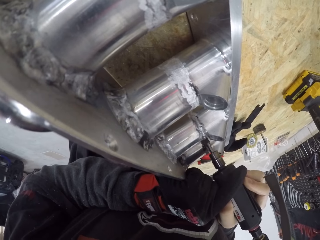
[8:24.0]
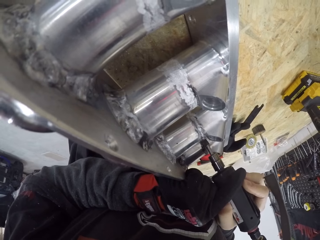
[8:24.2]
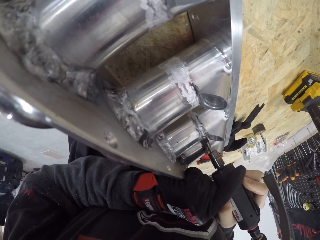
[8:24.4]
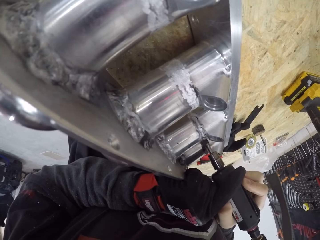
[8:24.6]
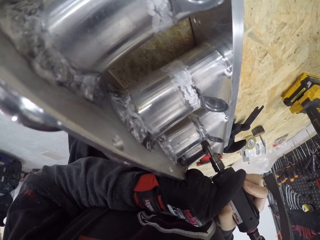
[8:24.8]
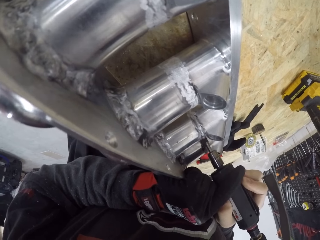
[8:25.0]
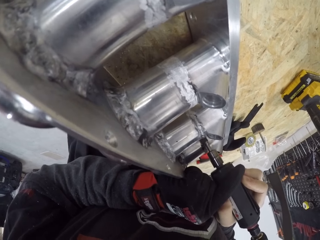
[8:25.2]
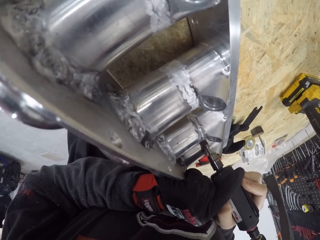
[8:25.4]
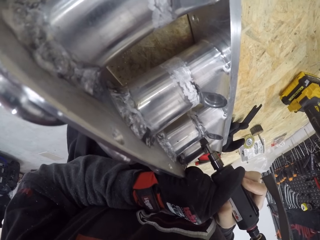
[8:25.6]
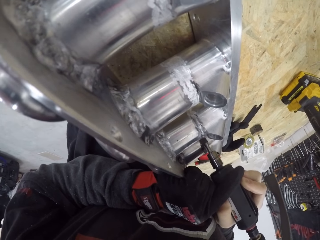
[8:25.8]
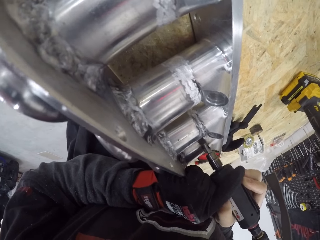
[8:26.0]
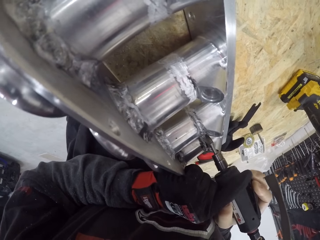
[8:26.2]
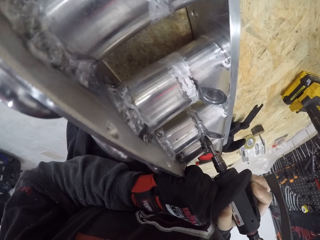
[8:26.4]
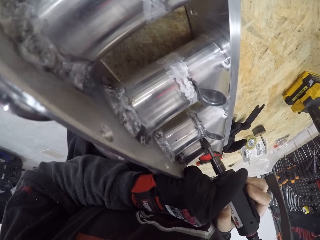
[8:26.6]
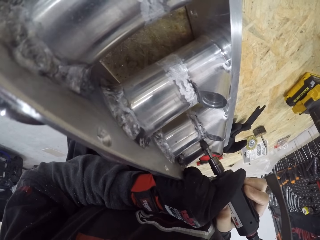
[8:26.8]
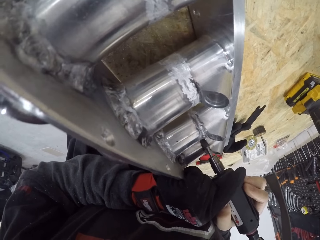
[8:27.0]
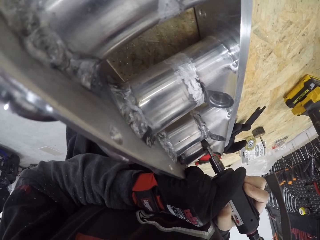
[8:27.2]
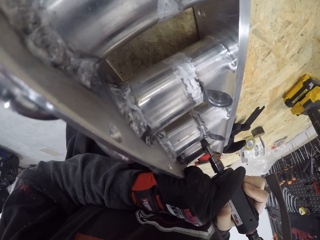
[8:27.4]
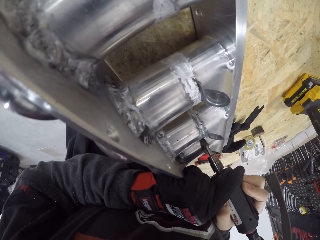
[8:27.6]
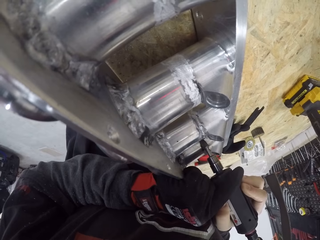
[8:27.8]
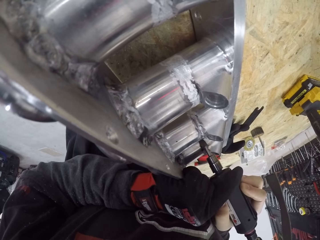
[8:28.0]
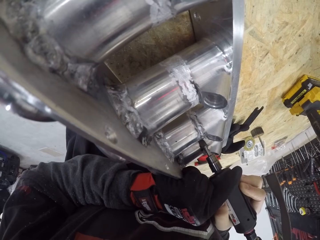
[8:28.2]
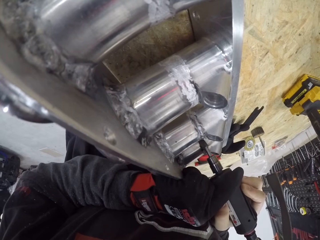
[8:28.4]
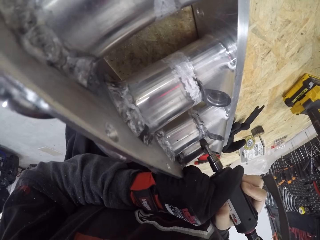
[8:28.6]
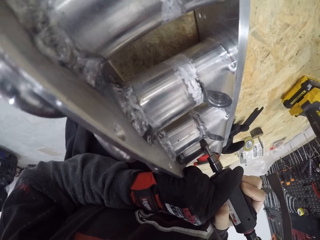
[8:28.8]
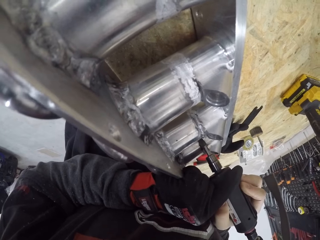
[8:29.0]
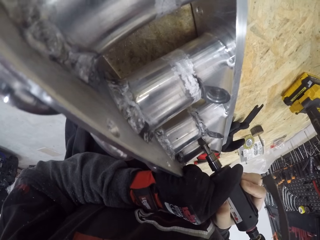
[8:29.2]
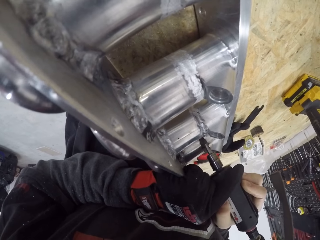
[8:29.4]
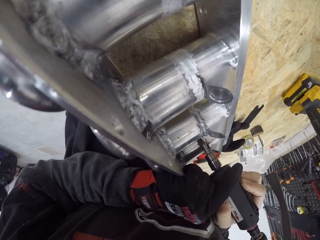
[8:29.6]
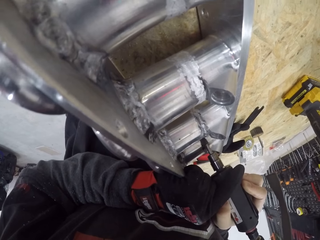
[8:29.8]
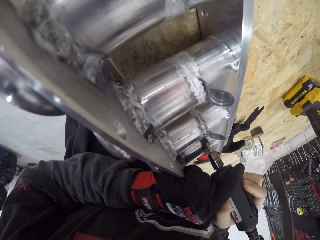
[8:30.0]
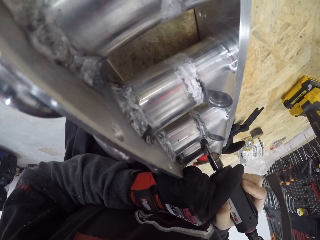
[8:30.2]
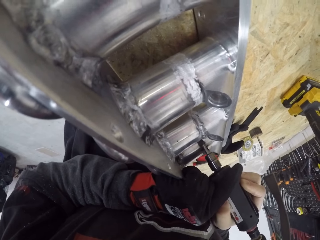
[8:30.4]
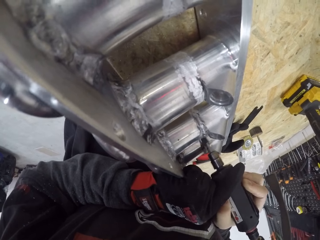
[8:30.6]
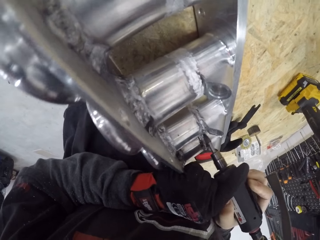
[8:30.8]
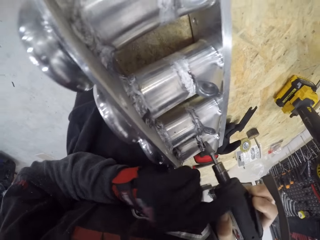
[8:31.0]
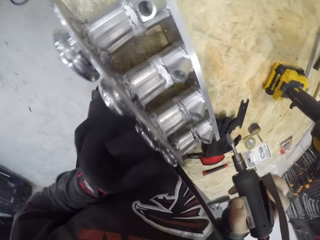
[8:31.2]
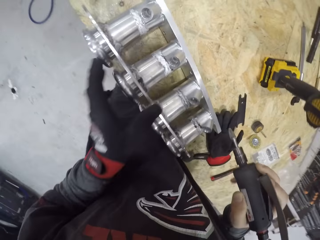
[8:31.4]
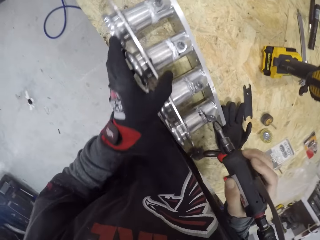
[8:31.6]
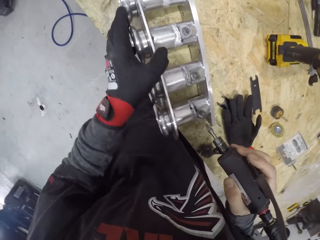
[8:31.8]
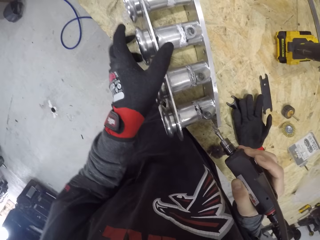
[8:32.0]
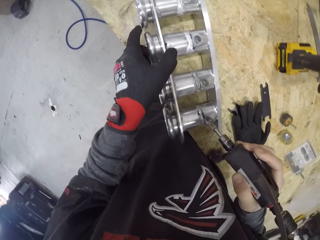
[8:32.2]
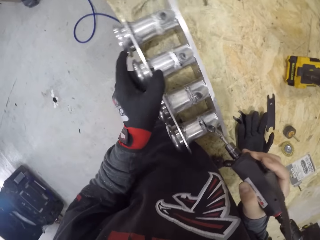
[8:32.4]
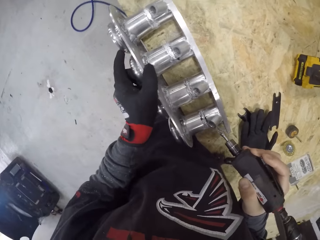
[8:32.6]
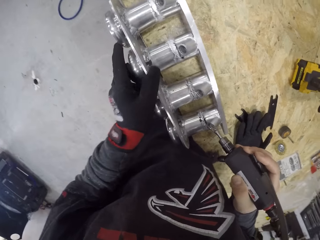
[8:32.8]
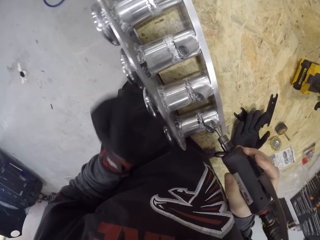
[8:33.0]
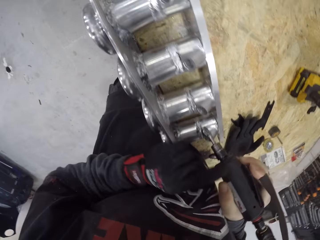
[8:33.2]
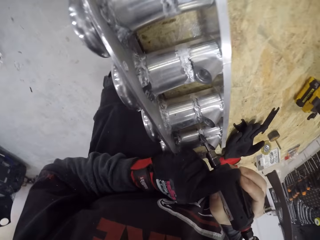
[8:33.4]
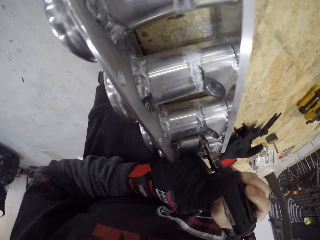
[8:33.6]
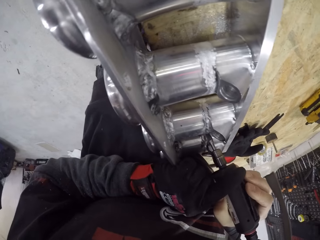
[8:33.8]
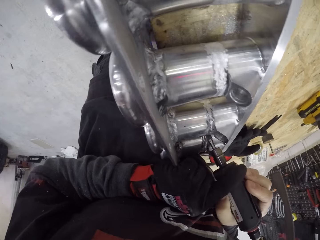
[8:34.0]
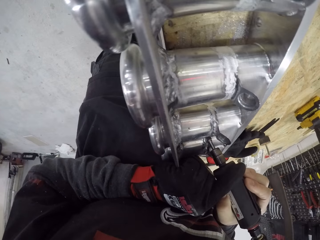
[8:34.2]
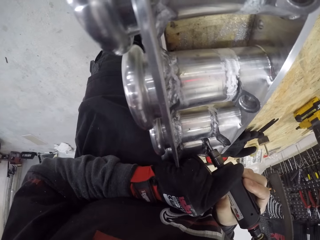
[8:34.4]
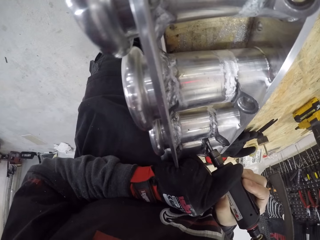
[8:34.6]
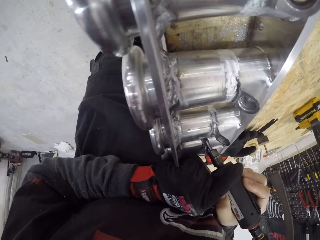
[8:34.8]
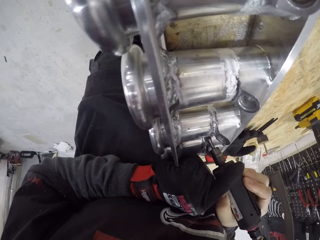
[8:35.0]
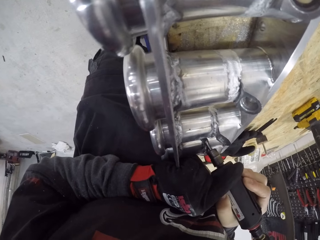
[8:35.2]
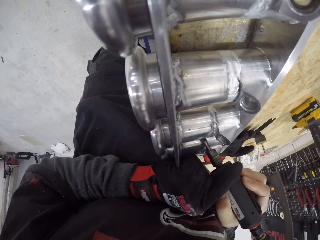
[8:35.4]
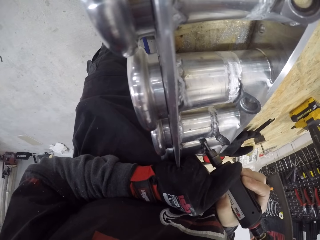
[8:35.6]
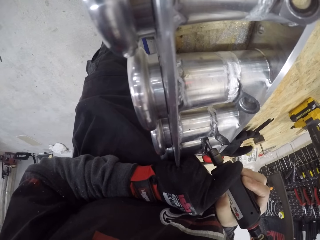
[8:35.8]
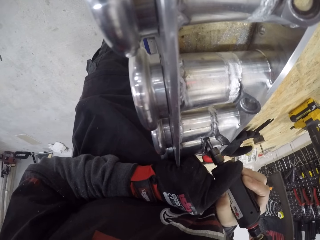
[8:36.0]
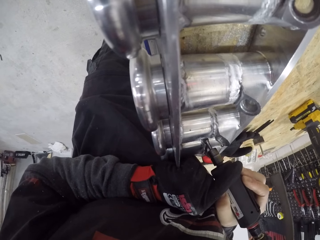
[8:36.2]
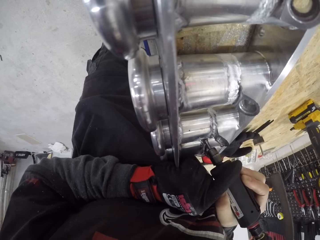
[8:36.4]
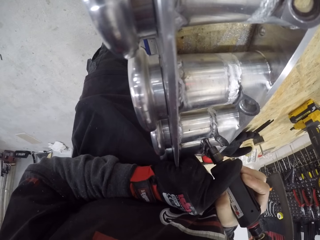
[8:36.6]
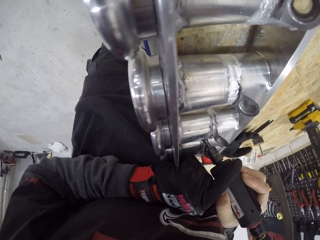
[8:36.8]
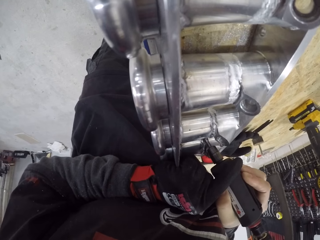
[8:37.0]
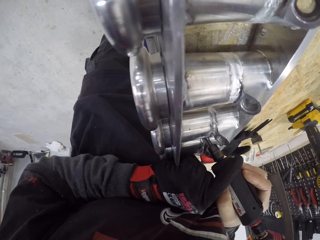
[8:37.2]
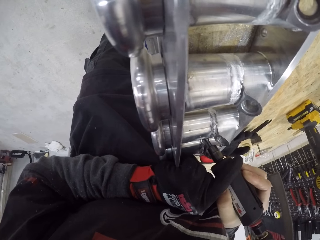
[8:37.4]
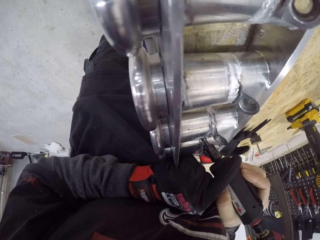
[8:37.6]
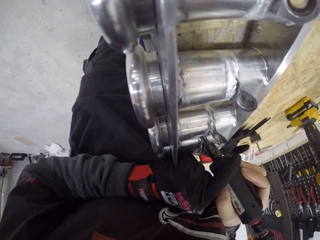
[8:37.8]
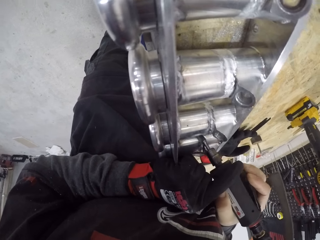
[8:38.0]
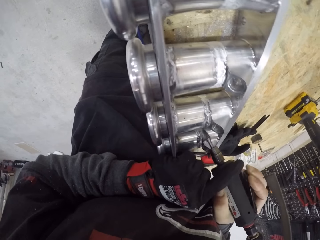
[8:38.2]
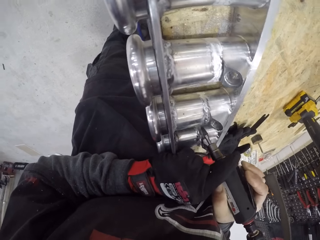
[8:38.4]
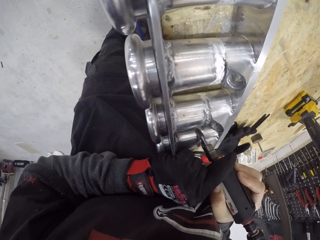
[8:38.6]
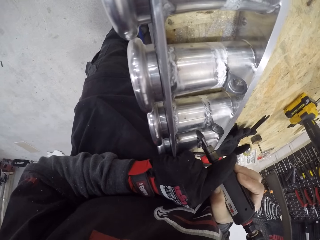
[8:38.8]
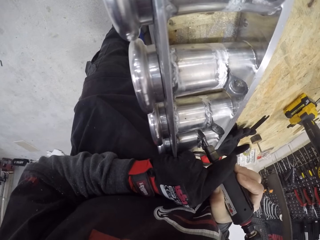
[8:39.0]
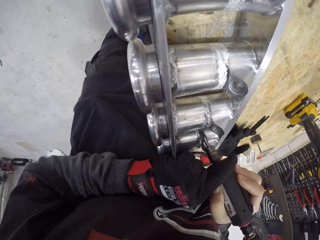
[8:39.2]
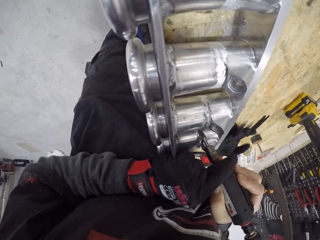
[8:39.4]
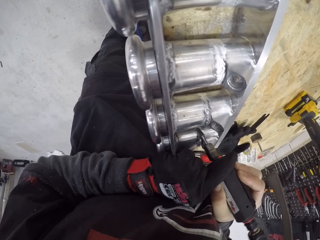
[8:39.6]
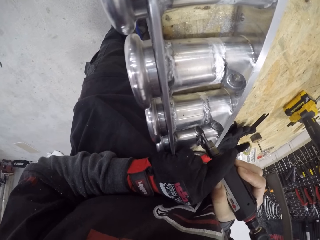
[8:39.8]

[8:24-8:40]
The camera wearer moves both hands. He adjusts the metal part on the workbench with his right hand. He pushes the piston cylinder. He moves the soldering iron. He holds the die grinder with both his hands and smoothens another side of the metal part with the die grinder.

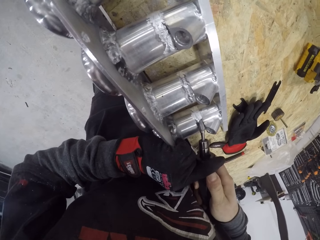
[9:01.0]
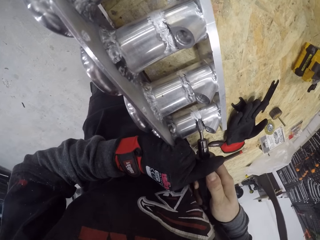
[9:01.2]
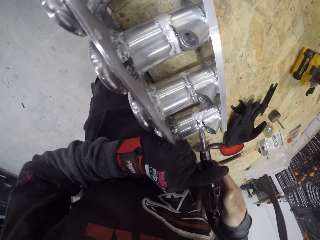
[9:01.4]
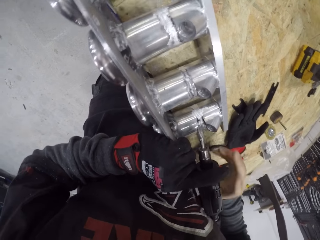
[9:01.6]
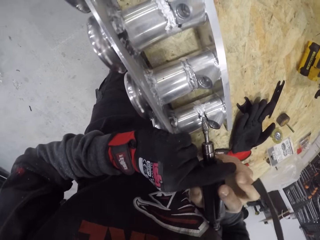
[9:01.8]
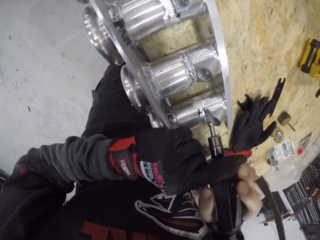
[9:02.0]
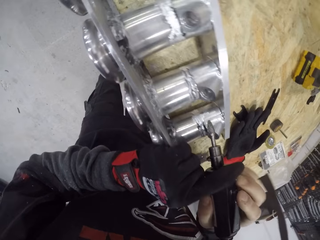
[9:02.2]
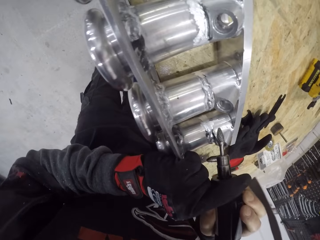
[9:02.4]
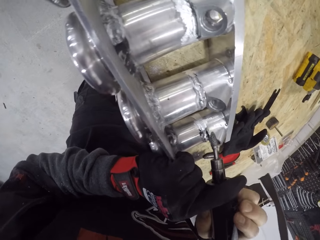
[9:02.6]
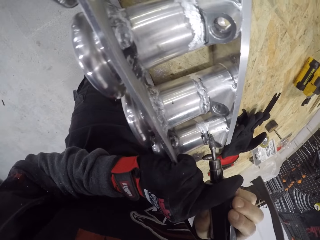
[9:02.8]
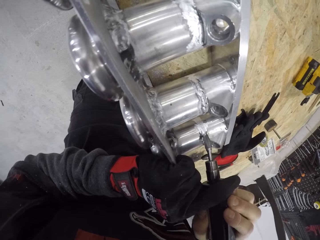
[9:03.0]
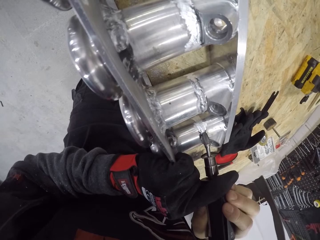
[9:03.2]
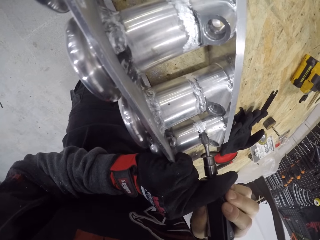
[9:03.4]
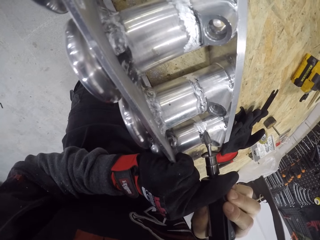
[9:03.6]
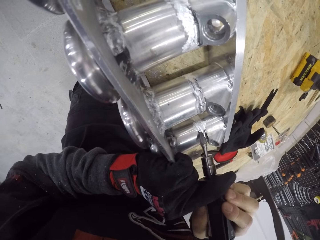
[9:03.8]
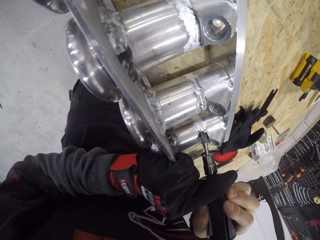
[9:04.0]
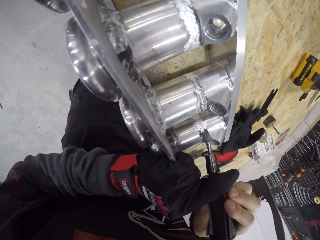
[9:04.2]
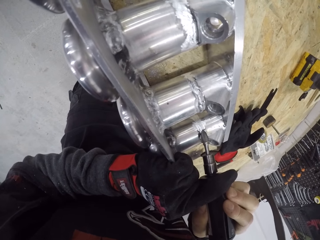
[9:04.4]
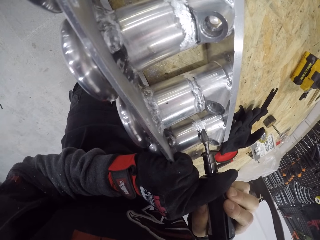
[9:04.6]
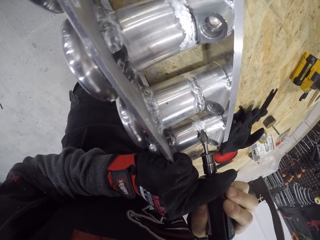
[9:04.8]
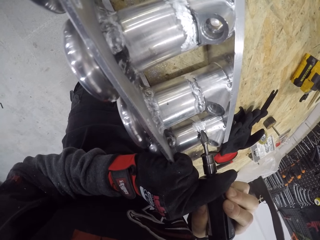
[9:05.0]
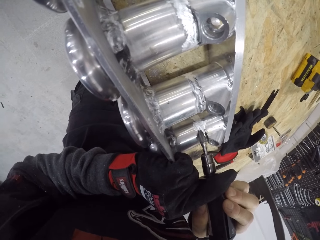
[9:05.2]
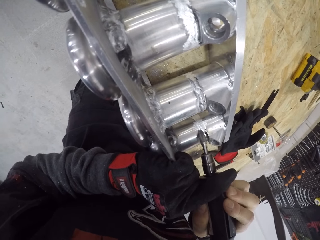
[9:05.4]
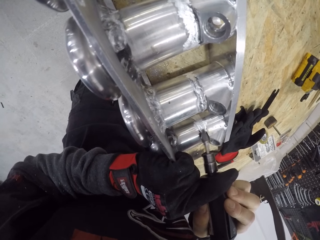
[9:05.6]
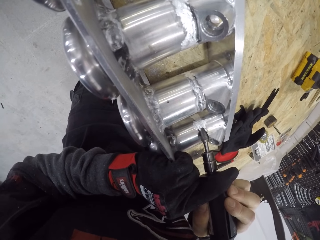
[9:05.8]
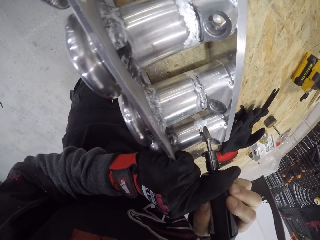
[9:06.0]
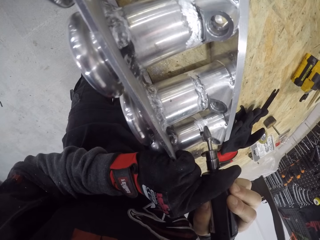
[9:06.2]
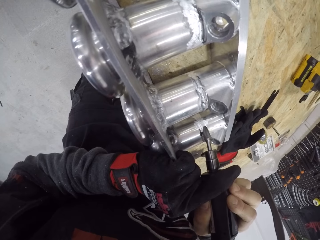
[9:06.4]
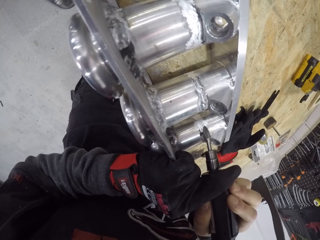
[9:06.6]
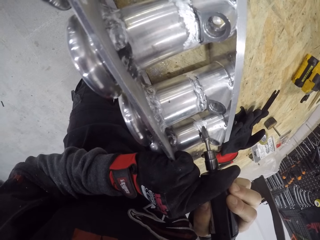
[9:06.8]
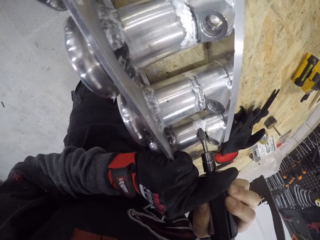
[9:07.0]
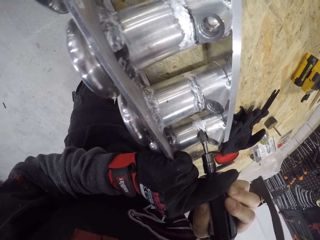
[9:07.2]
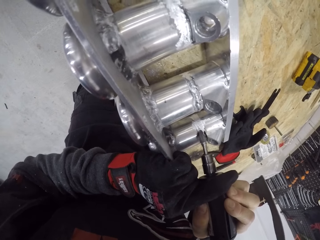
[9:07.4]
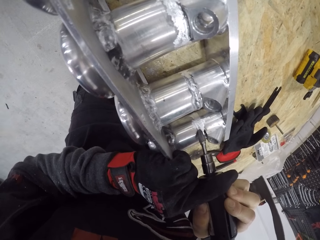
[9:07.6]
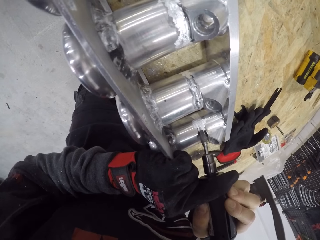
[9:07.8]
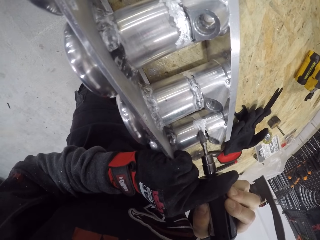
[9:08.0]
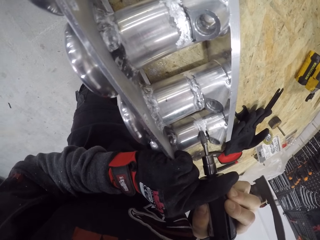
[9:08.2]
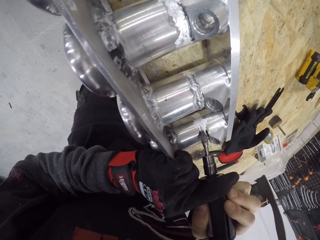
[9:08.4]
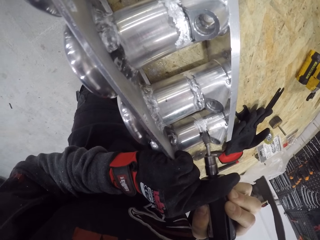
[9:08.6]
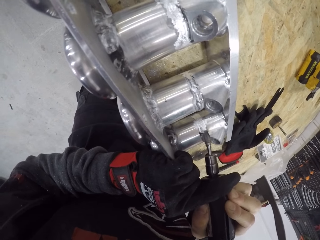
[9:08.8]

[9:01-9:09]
The camera wearer adjusts the die grinder with his hands. He smoothens another side of the metal part with the die grinder.
